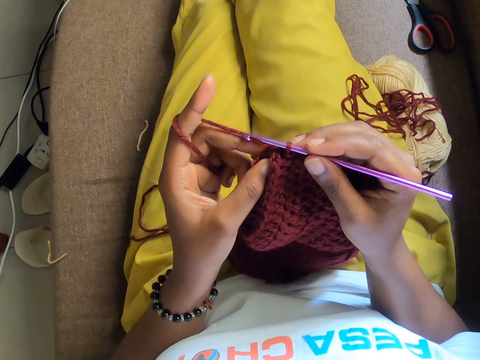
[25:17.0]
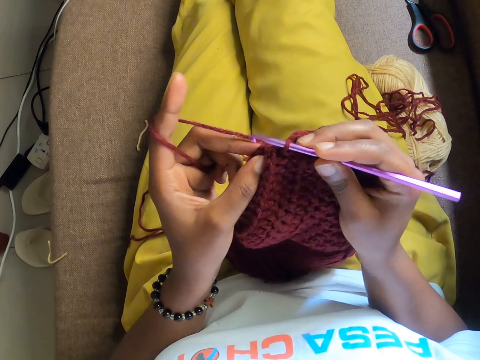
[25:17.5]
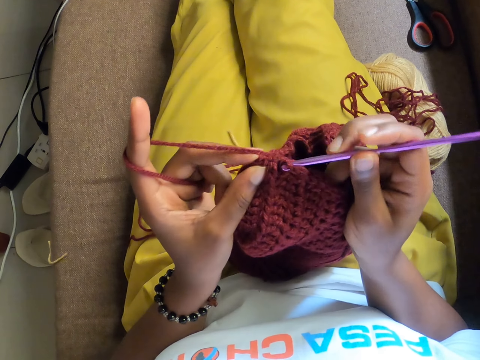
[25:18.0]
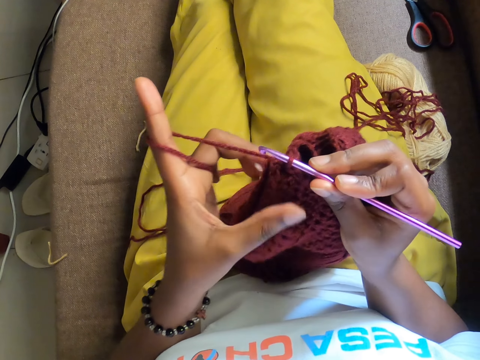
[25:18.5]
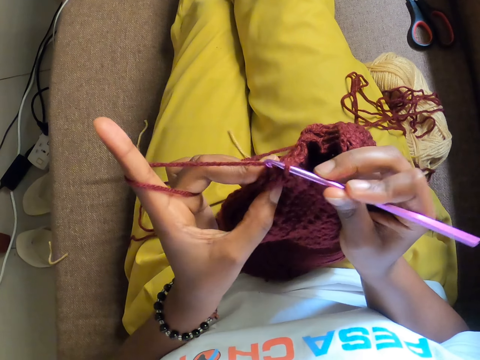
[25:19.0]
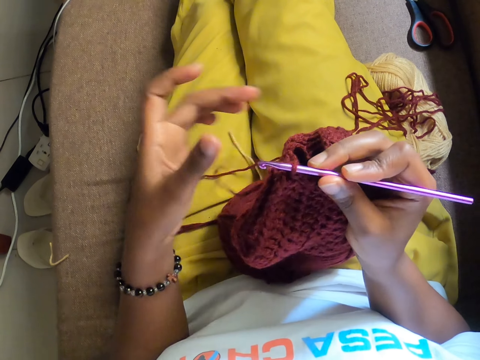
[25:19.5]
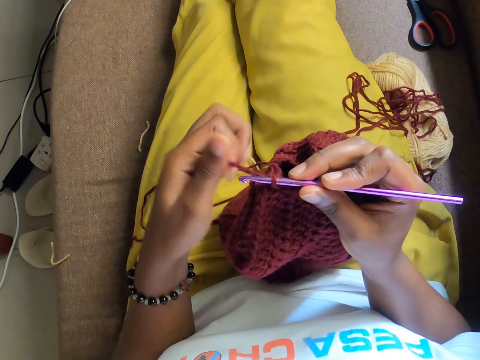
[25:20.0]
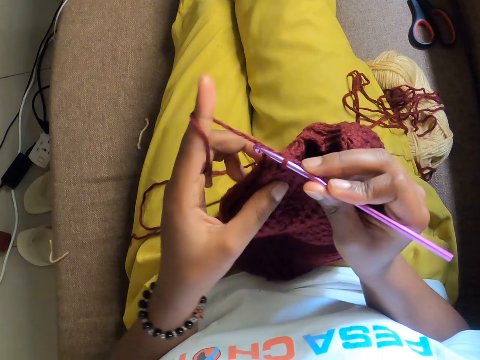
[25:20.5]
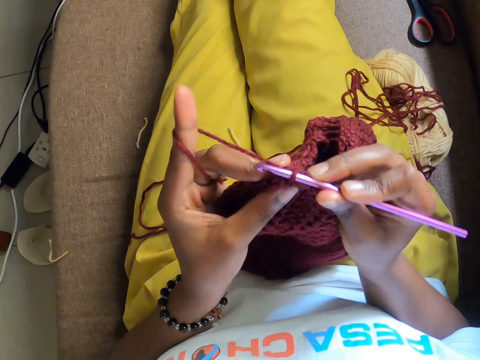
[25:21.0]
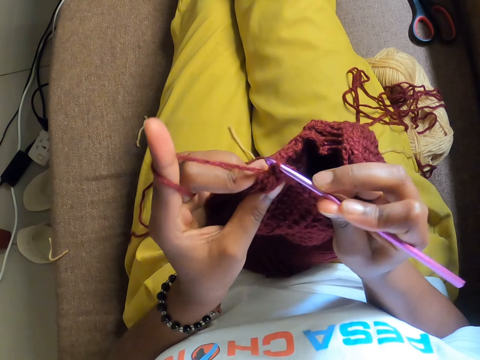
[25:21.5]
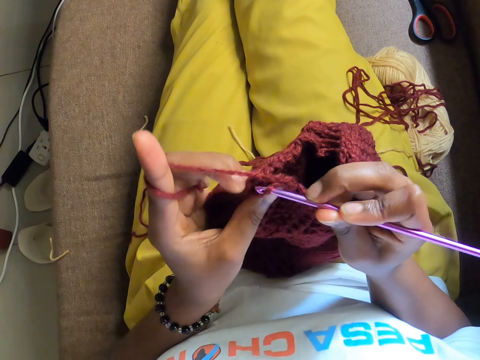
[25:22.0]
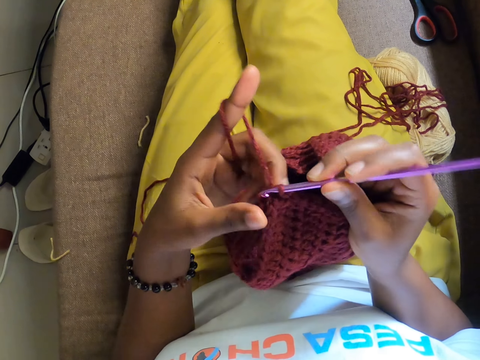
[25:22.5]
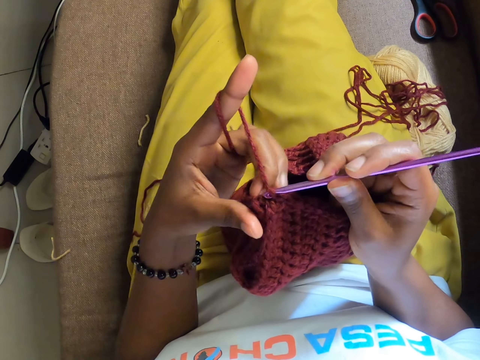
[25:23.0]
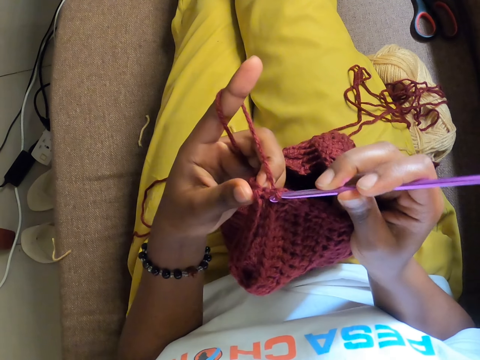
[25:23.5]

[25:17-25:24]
The camera wearer crochets the fabric.

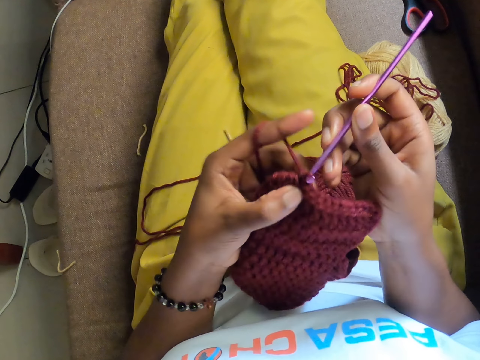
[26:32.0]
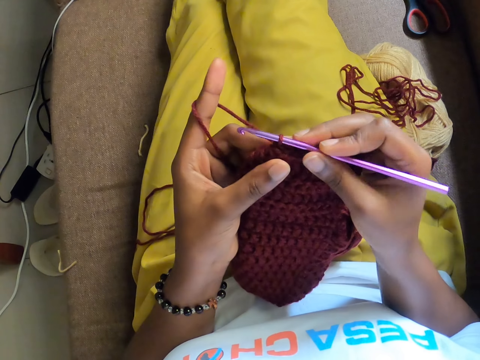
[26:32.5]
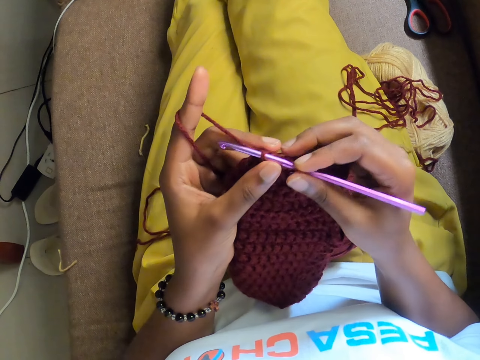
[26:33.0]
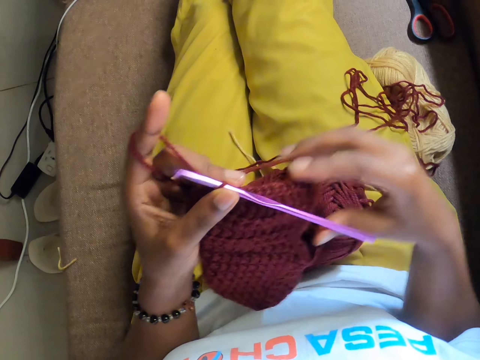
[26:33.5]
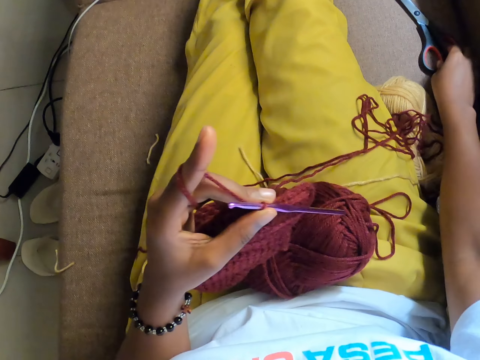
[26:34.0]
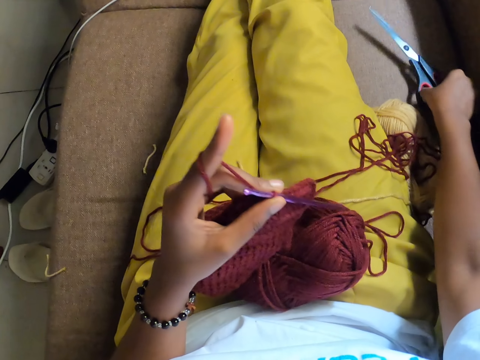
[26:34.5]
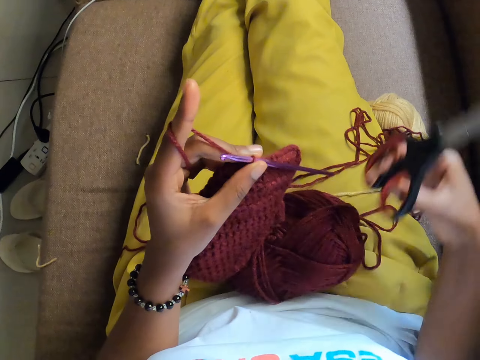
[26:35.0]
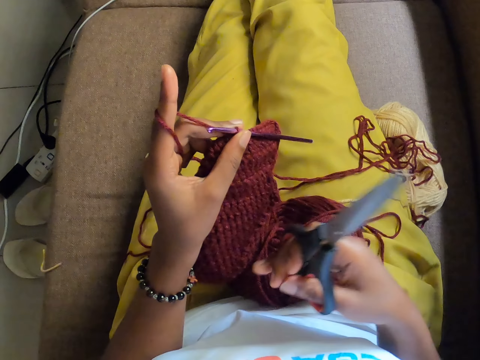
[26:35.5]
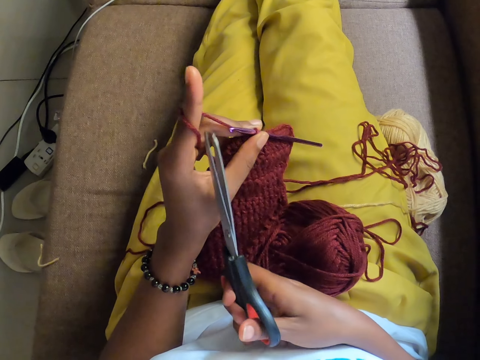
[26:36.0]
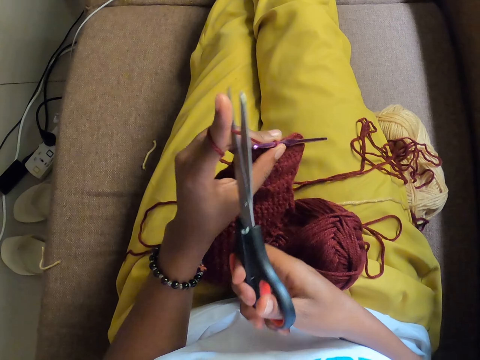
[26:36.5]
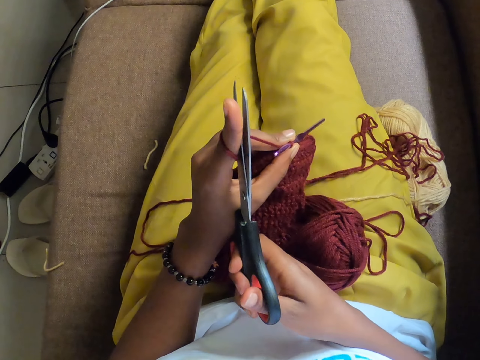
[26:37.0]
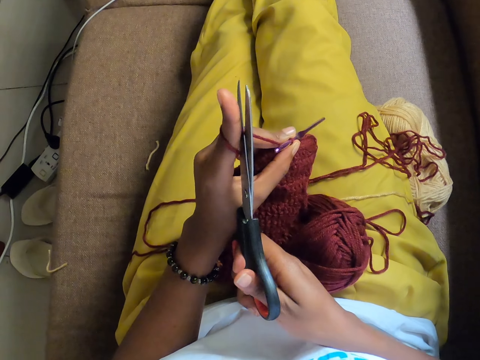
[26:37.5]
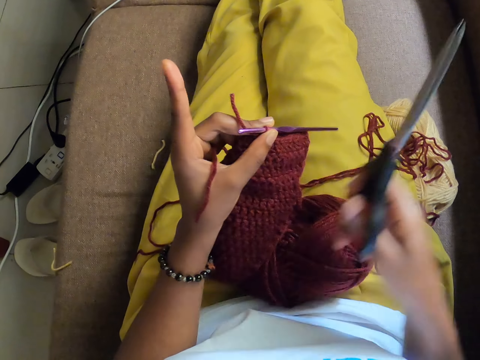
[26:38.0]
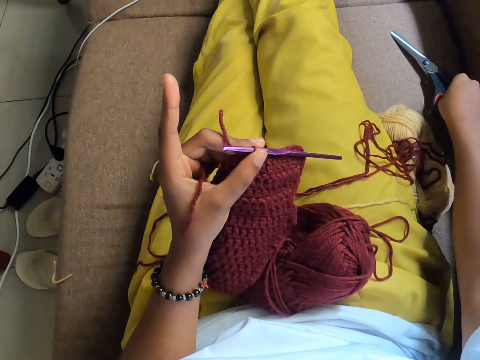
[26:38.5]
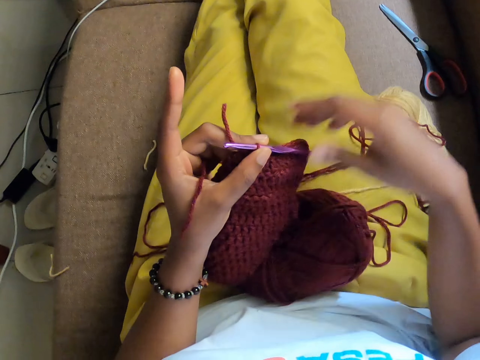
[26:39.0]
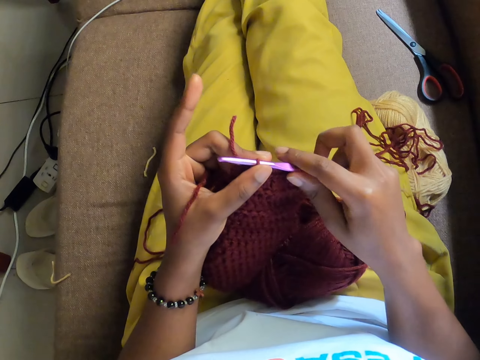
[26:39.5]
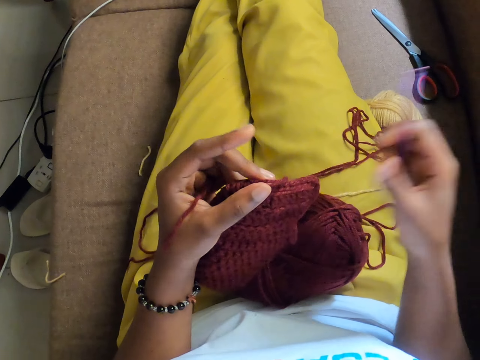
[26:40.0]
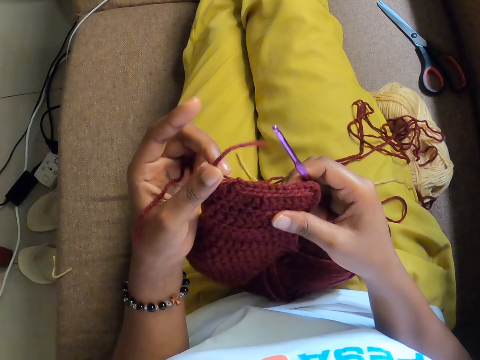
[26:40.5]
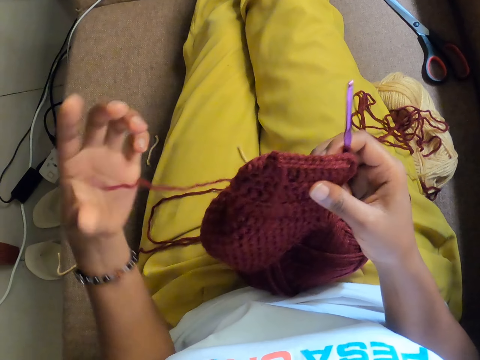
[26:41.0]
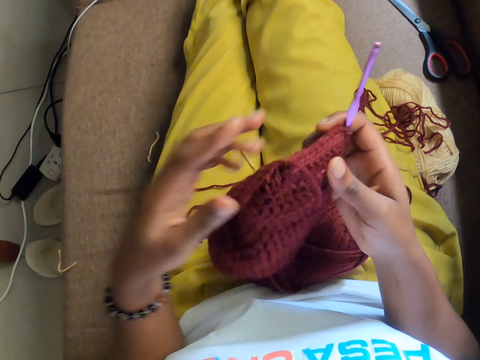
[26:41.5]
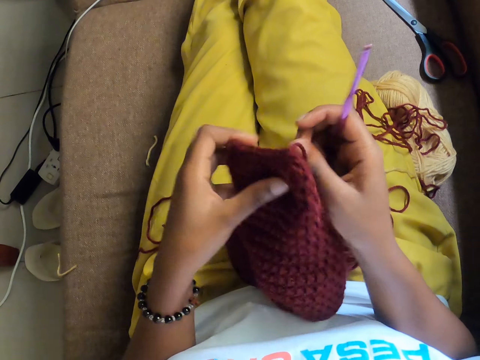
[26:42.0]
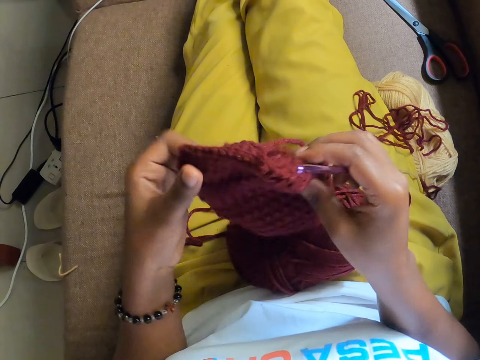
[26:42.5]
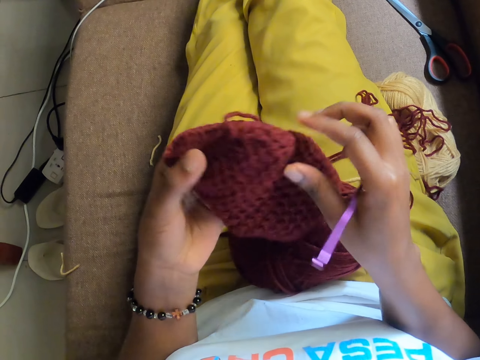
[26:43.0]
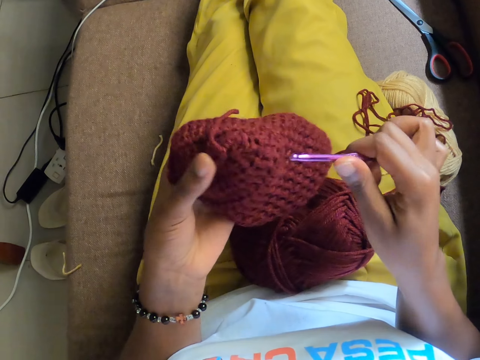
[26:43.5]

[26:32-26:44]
The camera wearer passes the crochet hook from her right hand to her left hand. She stops crocheting. She picks up a pair of scissors from a couch with her right hand. She cuts the wine wool in her left hand with the pair of scissors in her right hand. She drops the pair of scissors in the couch with her right hand. She passes the crochet hook from her left hand to her right hand. She removes the crochet from the fabric. She turns the fabric.

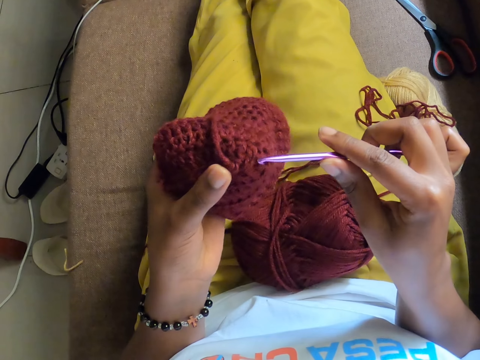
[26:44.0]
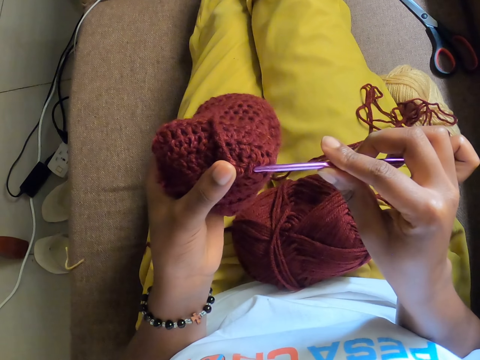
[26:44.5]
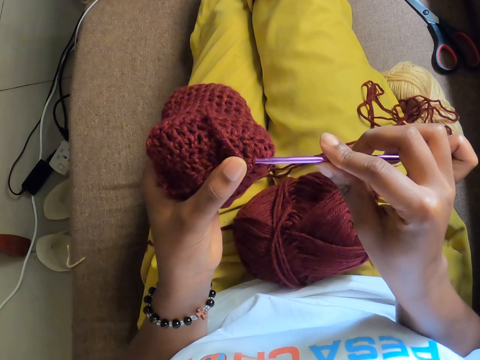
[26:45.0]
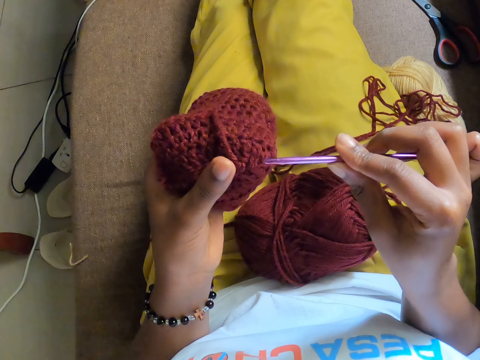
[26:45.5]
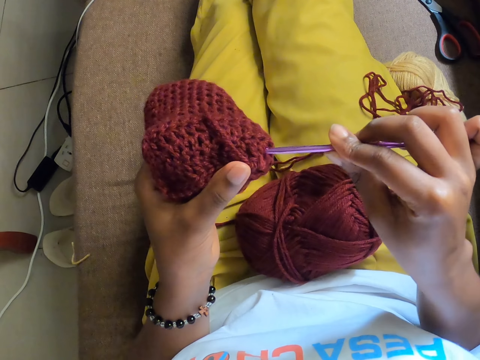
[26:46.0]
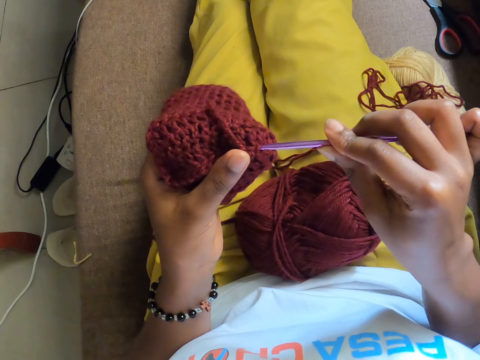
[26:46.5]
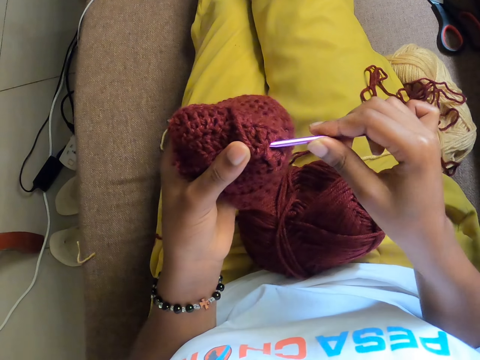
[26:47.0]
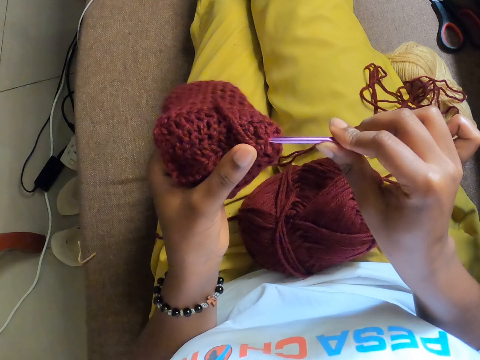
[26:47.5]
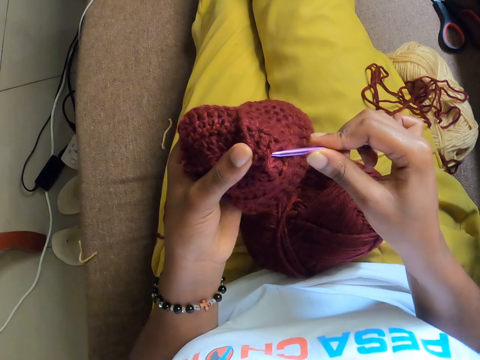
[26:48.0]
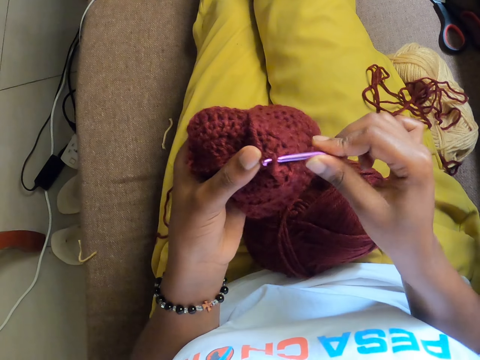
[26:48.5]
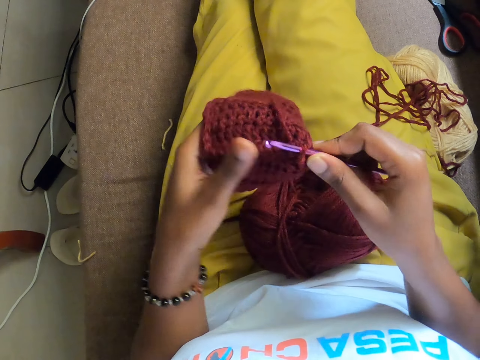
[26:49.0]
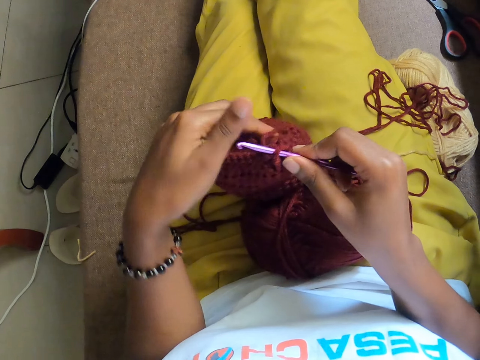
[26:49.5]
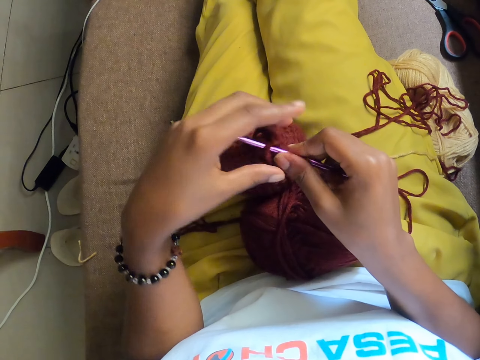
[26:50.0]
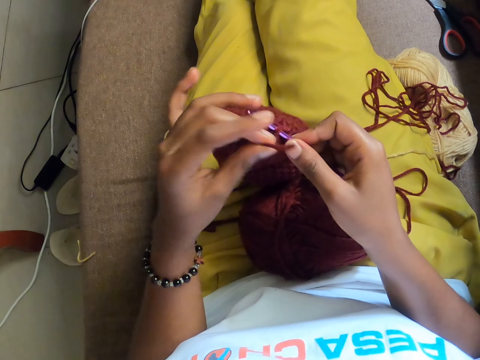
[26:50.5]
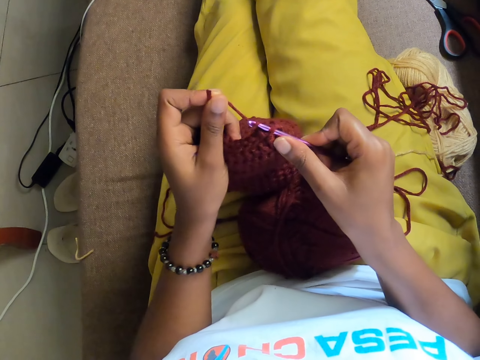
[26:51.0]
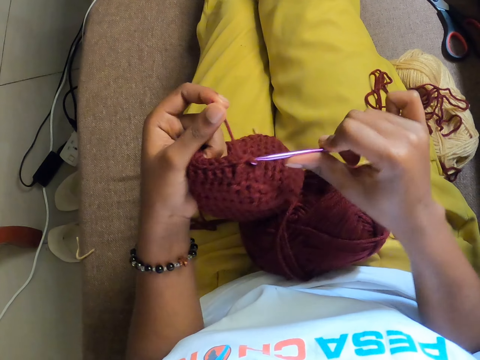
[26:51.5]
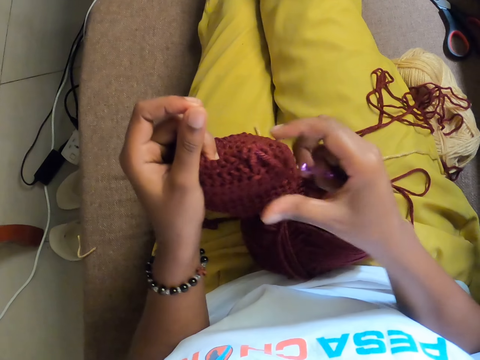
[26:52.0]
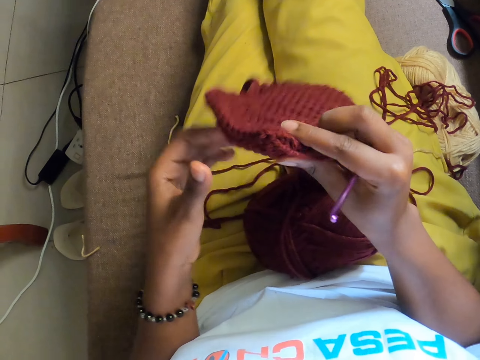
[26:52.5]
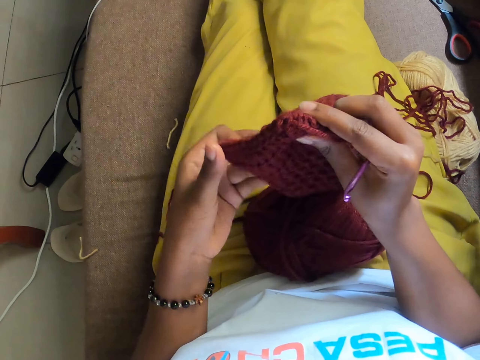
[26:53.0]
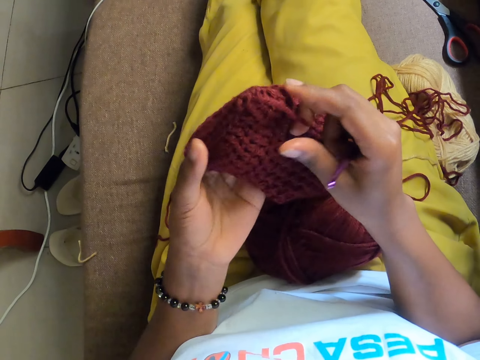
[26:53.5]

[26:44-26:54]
The camera wearer inserts the crochet in the fabric. They crochet using the crochet hook and the wine wool with both hands. They crochet the fabric.
